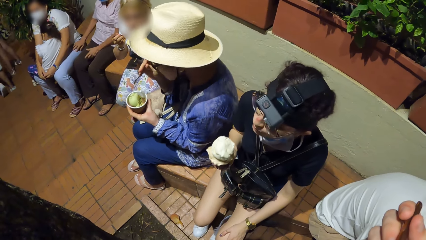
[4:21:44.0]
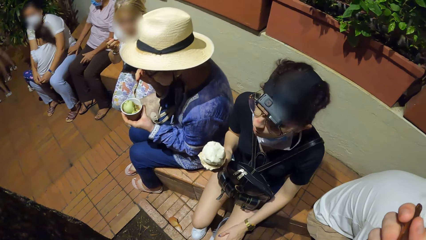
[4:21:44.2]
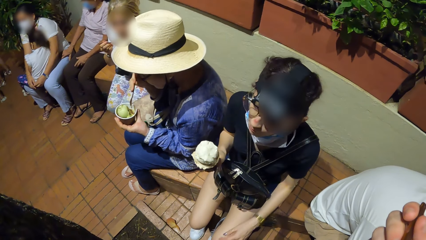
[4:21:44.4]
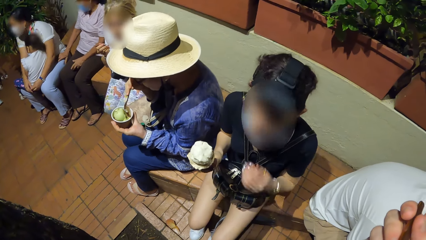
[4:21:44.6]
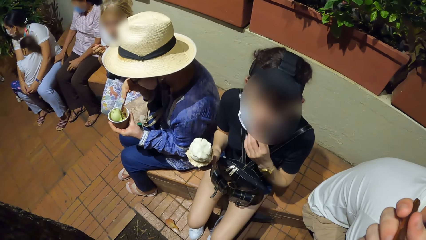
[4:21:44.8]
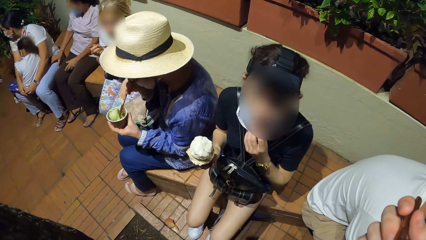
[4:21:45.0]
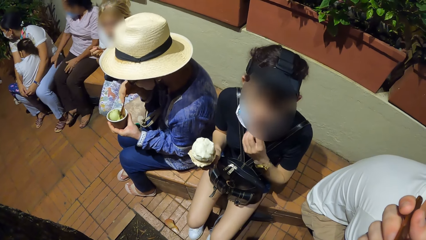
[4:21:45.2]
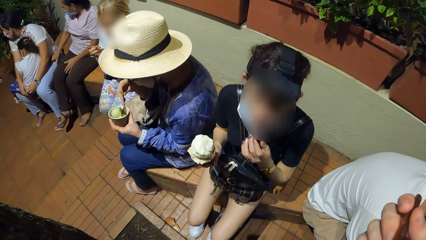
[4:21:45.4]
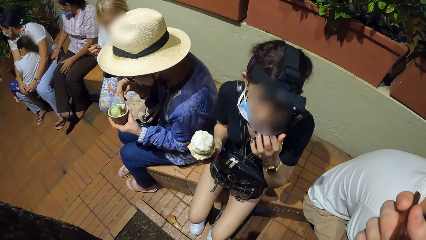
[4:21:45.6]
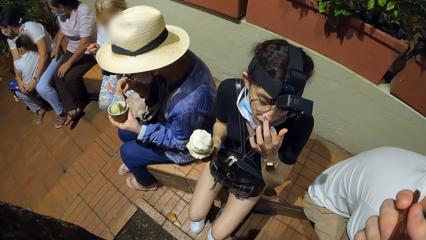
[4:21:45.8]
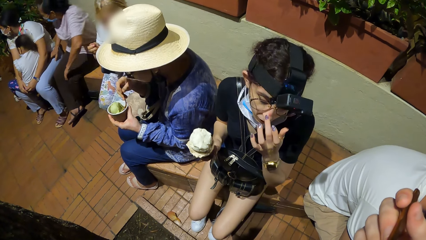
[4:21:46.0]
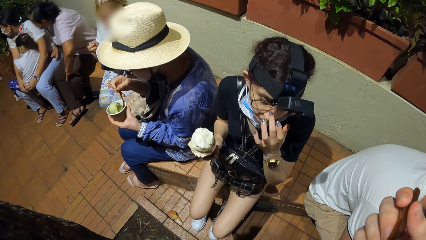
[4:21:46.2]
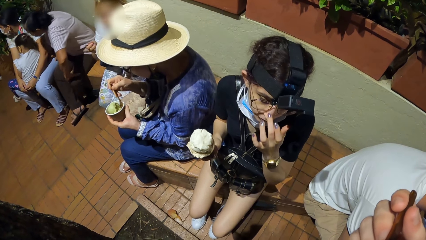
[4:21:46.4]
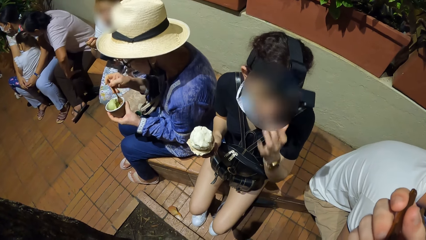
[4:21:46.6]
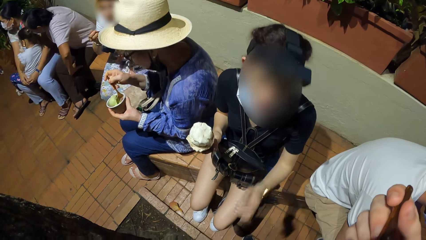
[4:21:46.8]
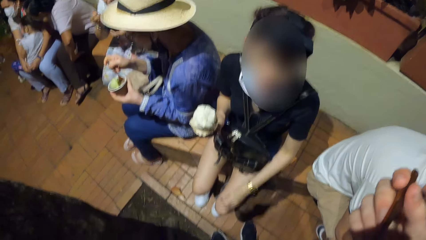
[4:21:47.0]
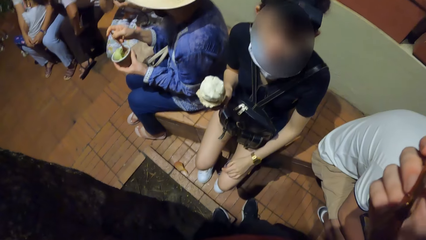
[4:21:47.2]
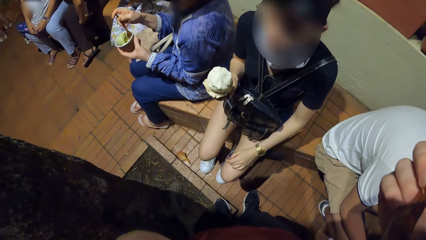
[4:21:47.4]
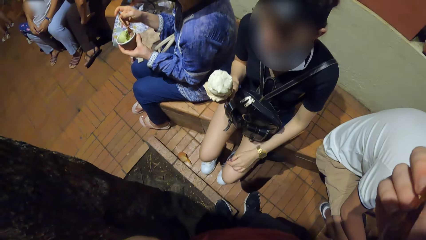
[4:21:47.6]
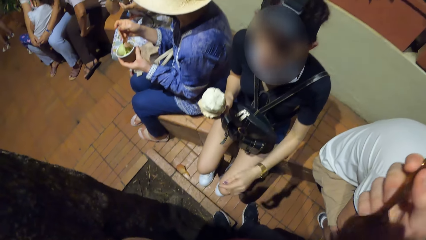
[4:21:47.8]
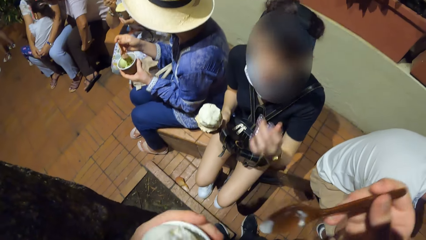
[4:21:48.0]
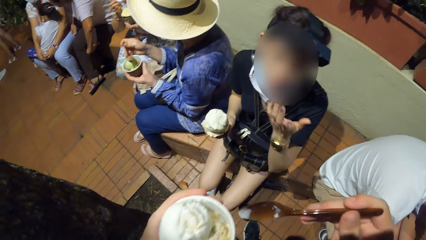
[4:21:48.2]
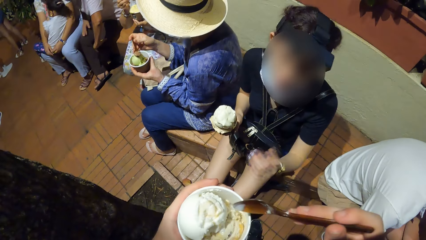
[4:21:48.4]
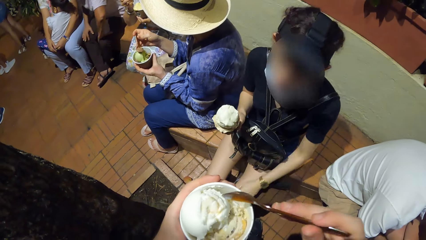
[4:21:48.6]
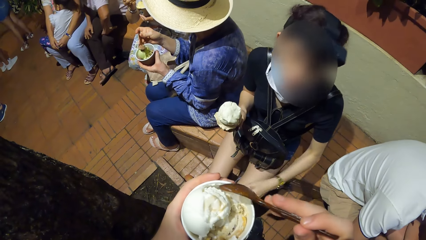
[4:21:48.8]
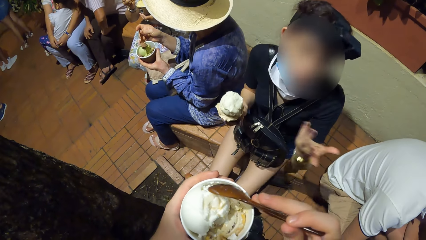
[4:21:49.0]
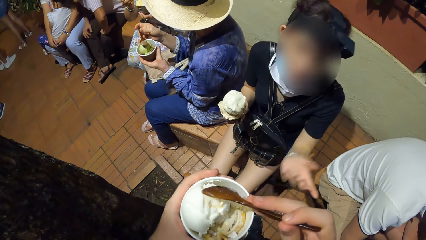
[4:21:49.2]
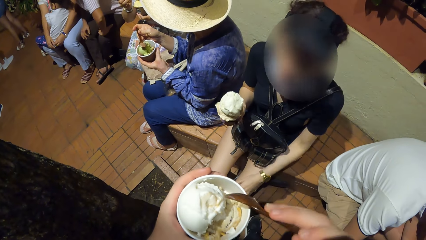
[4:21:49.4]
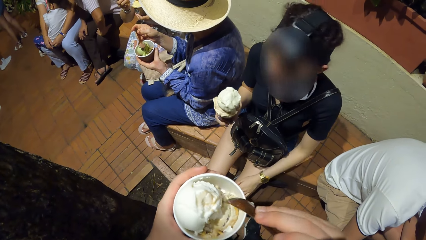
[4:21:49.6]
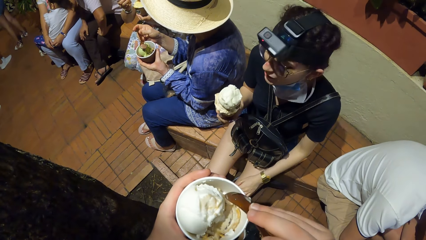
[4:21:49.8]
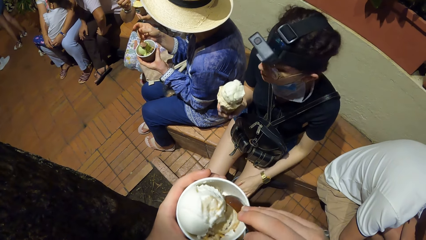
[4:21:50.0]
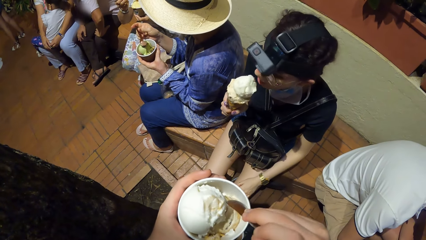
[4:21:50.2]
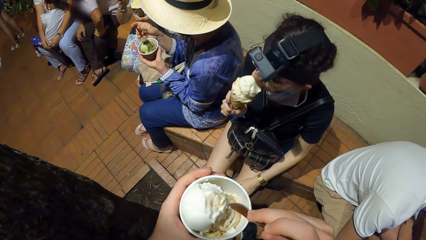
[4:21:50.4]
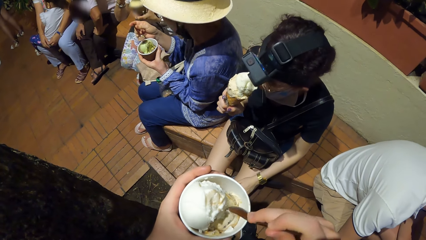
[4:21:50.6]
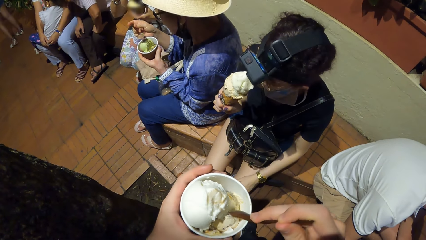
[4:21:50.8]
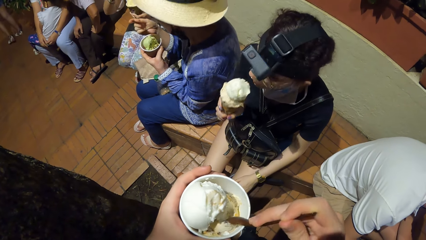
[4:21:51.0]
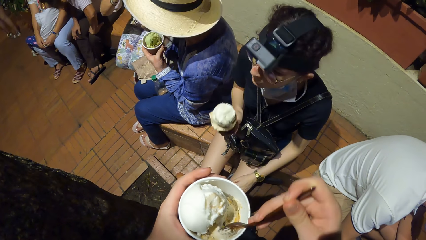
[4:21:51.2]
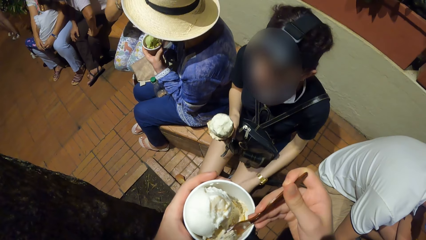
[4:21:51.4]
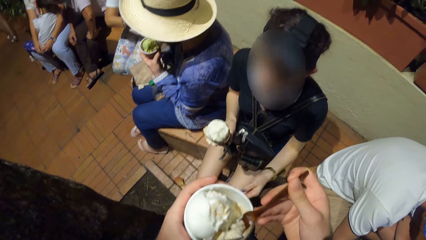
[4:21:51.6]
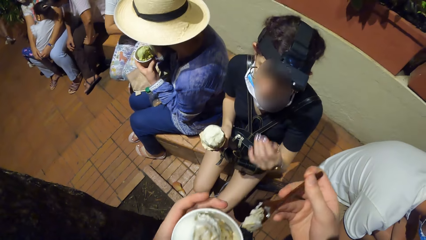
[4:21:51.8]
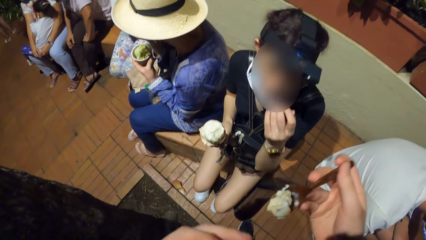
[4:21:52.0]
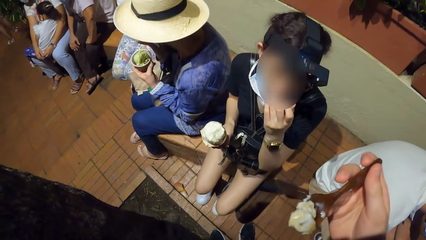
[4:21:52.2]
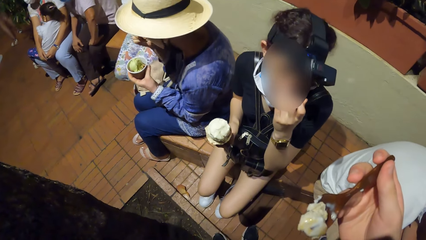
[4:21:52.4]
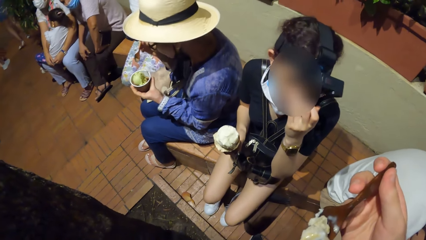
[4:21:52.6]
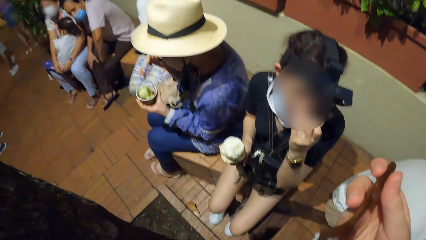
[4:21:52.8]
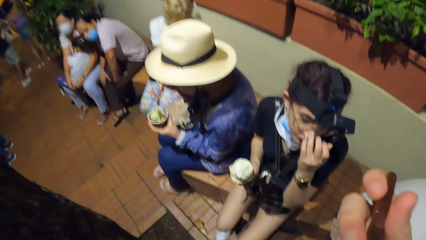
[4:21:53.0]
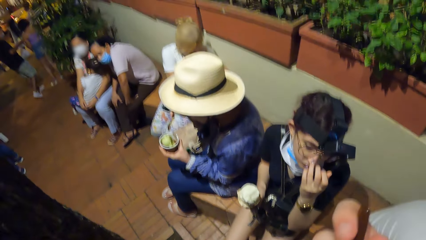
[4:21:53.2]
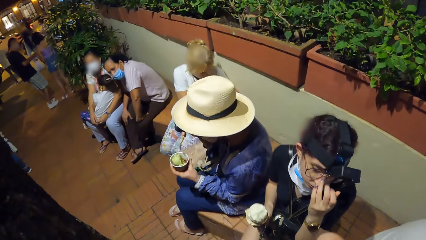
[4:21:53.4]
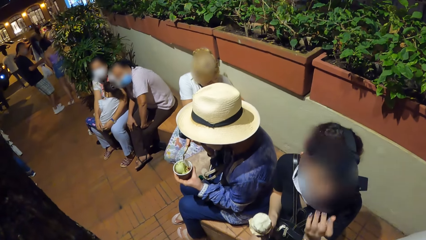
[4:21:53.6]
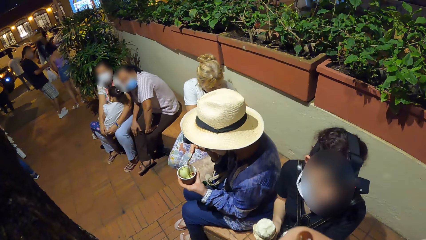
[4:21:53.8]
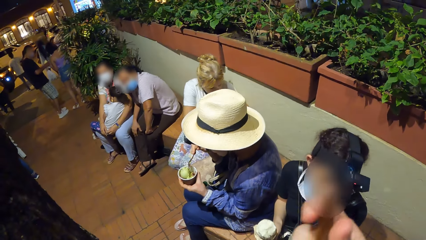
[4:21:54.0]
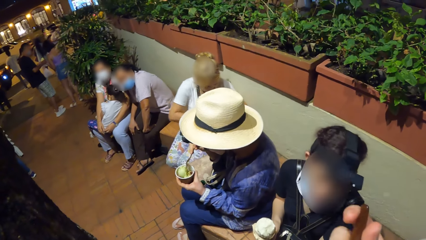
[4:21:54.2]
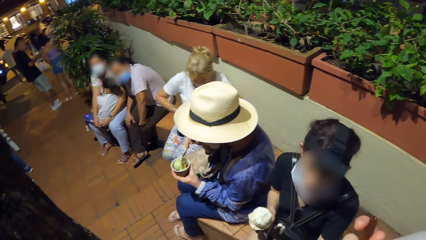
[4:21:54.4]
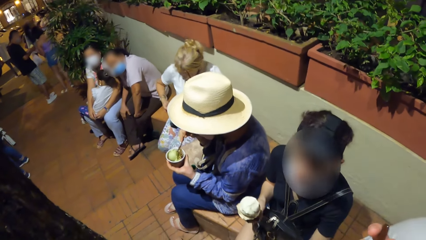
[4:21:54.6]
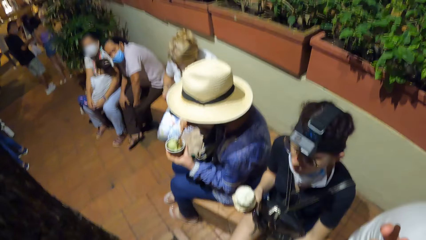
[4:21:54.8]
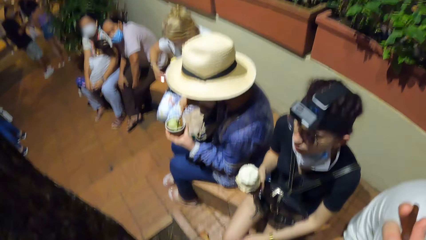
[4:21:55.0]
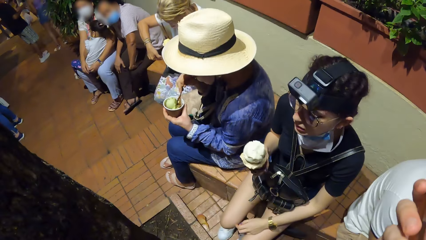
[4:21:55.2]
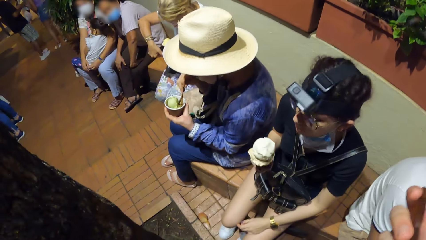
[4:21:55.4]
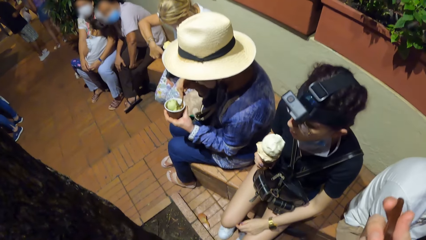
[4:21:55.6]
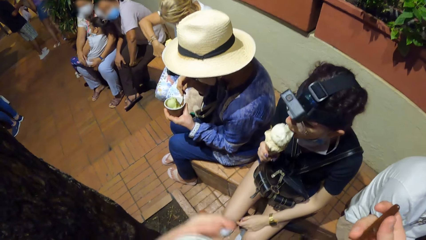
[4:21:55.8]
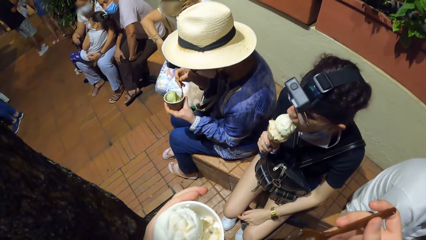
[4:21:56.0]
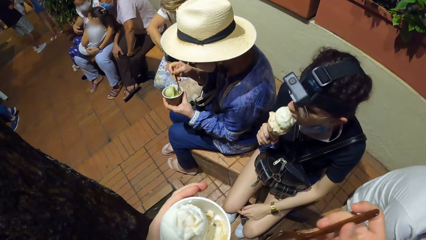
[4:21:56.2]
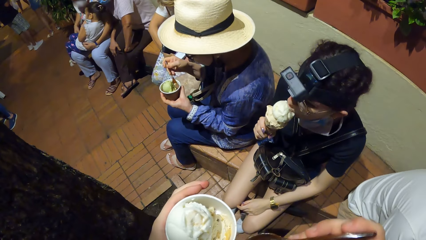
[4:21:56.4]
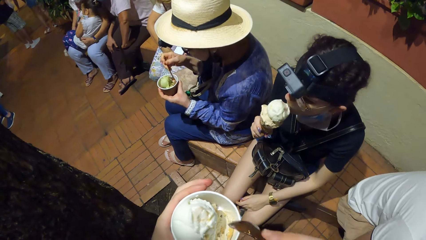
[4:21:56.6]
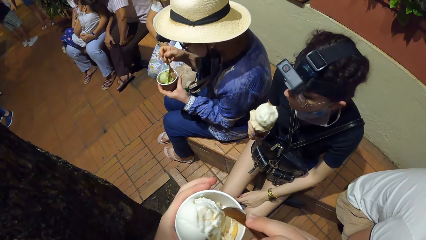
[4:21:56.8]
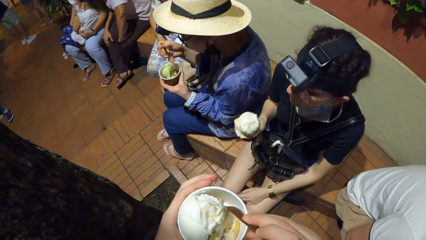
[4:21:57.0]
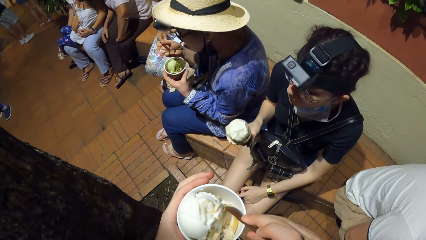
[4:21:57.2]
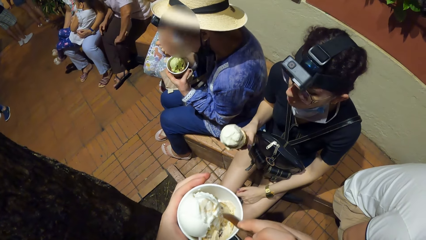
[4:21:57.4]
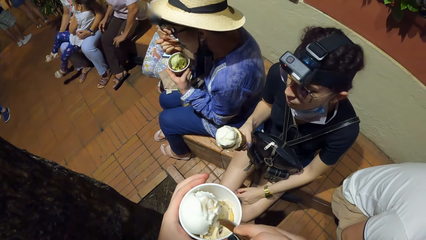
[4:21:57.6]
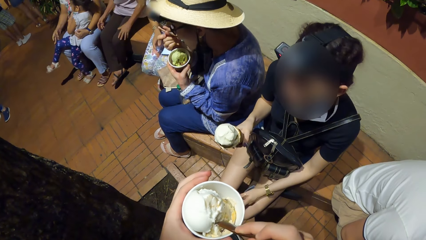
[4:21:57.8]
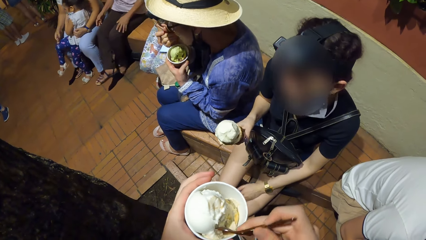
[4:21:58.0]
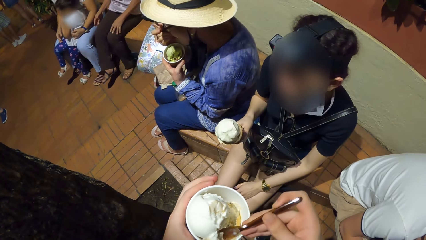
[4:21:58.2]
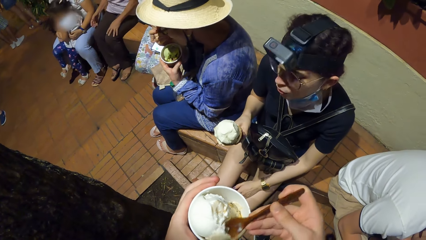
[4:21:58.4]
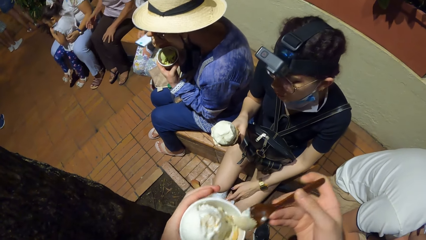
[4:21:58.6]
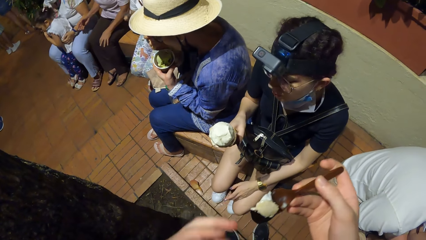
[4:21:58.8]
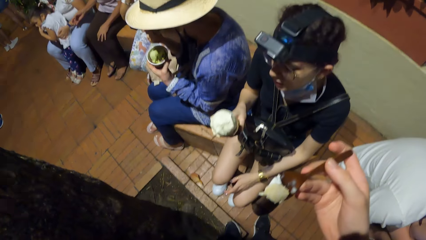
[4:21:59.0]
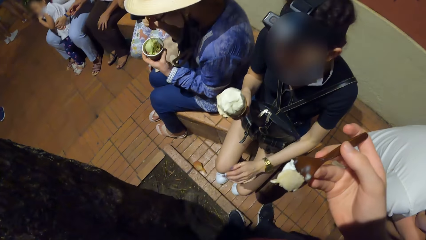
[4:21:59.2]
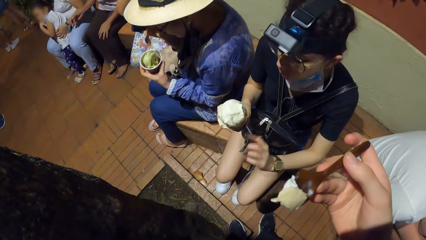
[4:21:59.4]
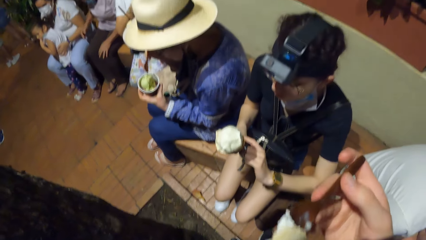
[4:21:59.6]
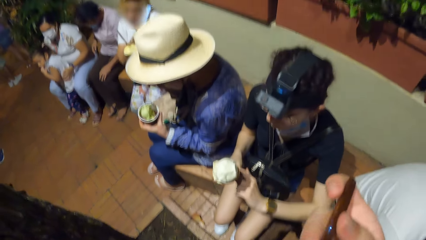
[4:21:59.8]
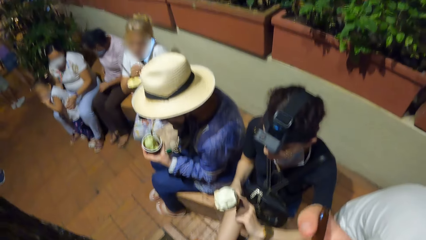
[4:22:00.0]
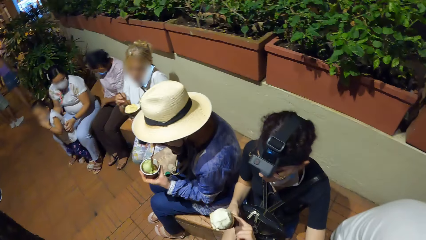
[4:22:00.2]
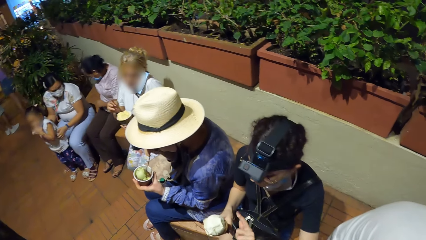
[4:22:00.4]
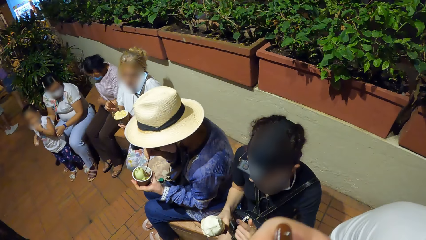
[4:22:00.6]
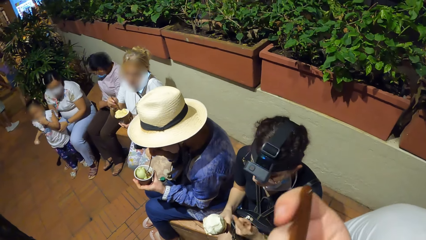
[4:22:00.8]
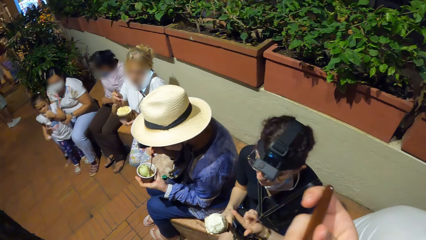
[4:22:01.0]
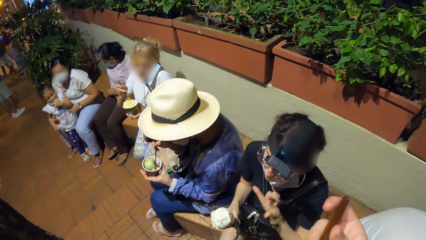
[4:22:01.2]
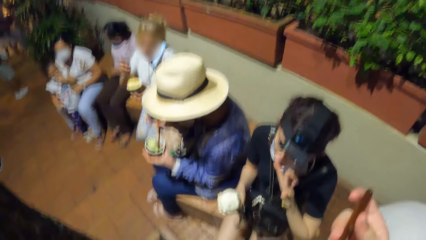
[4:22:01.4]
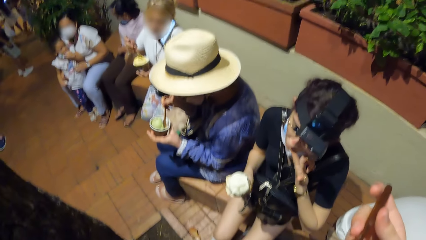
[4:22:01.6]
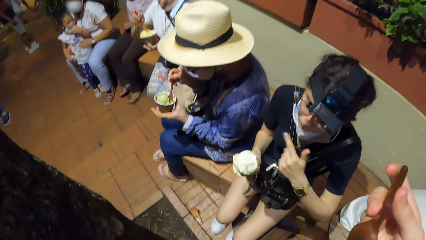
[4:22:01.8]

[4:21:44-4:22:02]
A woman touches her face with her left hand. Another woman scoops the ice cream from the cup with the spoon in her right hand. A third woman eats the ice cream with the spoon in her right hand. The first woman eats the ice cream with the ice cream cone in her right hand. The camera wearer scoops the ice cream from the cup with the spoon in her right hand. The second woman eats the ice cream with the spoon in her right hand. The first woman touches her face with her left hand. The camera wearer eats the ice cream with the spoon in her right hand. The third woman holds a phone with both hands. The first woman eats the ice cream with the ice cream cone in her right hand. The second woman scoops the ice cream from the cup with the spoon in her right hand. The camera wearer scoops the ice cream from the cup with the spoon in her right hand. The second woman eats the ice cream with the spoon in her right hand. The third woman picks up the phone from her lap with her right hand. The first woman touches the ice cream cone with her left hand. The third woman places the phone on her shoulder with her right hand and holds the cup with her left hand. The camera wearer eats the ice cream. The third woman holds the spoon with her right hand. The first woman licks her left hand.
